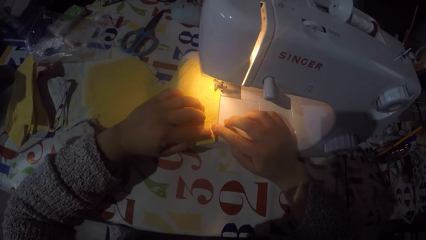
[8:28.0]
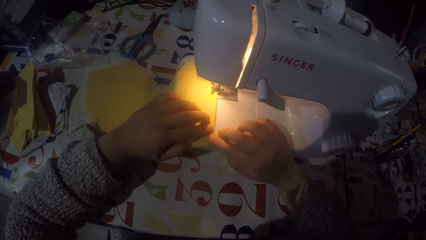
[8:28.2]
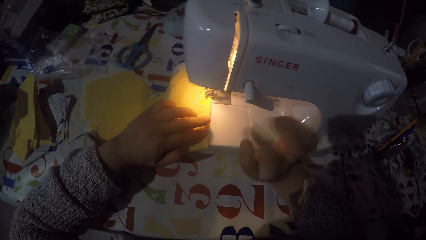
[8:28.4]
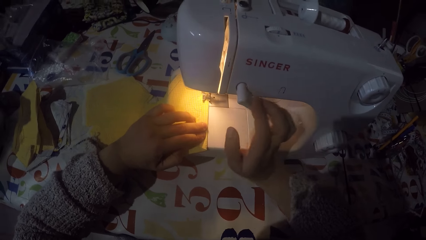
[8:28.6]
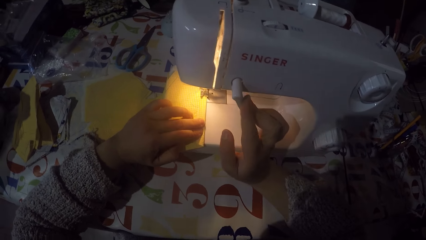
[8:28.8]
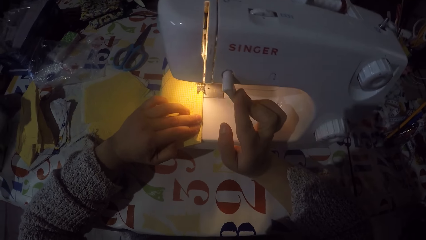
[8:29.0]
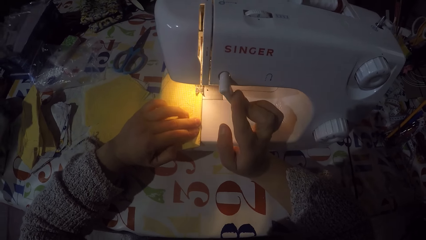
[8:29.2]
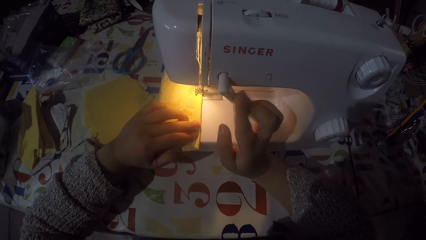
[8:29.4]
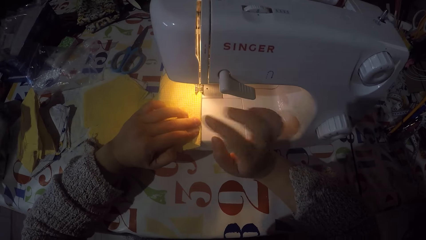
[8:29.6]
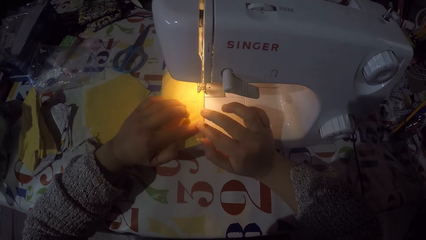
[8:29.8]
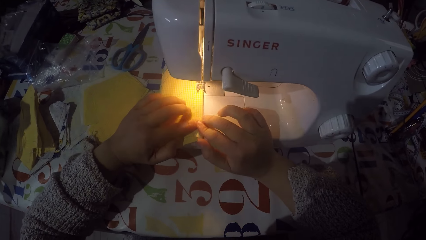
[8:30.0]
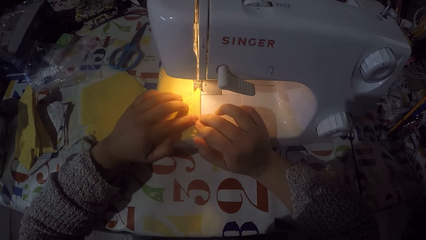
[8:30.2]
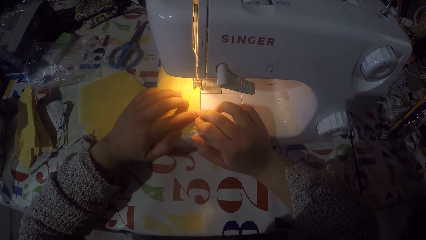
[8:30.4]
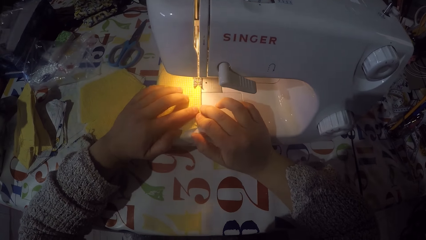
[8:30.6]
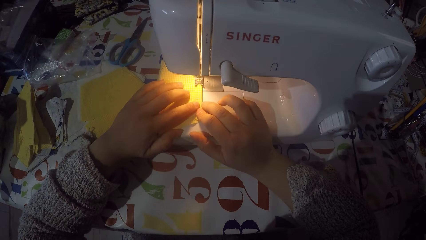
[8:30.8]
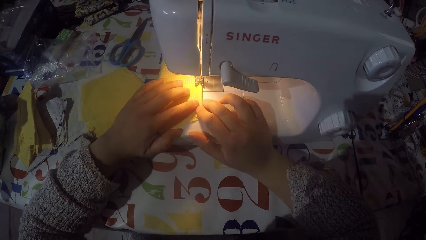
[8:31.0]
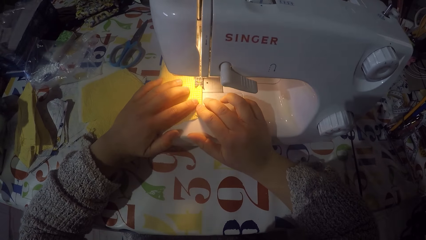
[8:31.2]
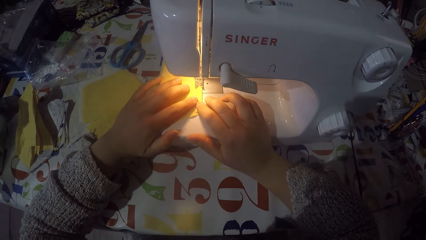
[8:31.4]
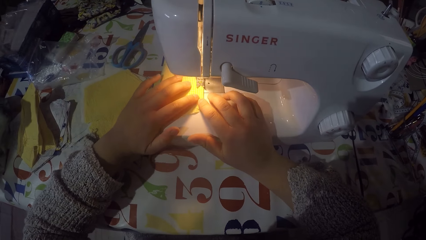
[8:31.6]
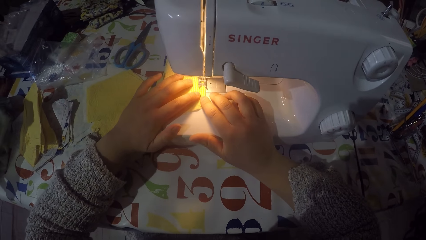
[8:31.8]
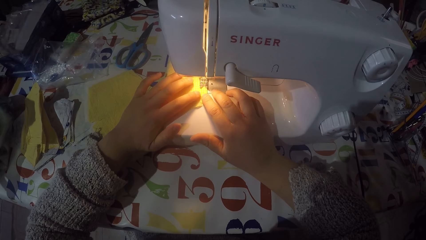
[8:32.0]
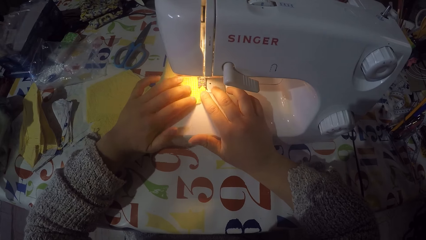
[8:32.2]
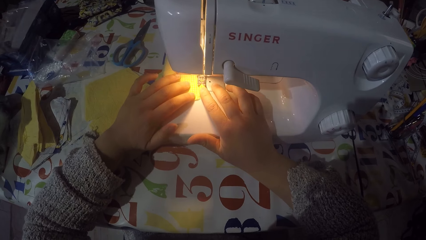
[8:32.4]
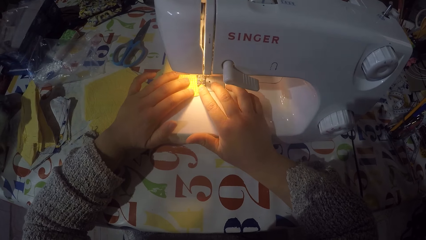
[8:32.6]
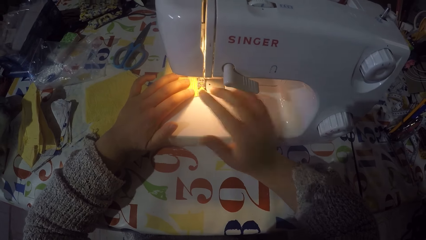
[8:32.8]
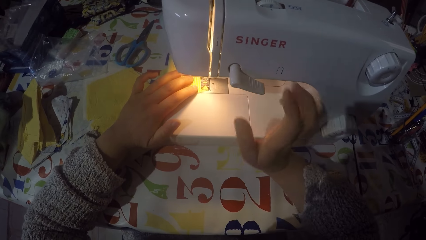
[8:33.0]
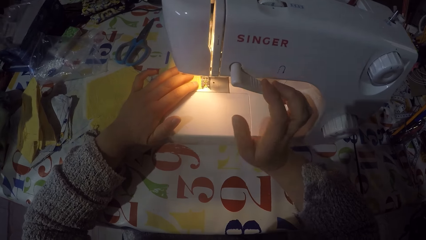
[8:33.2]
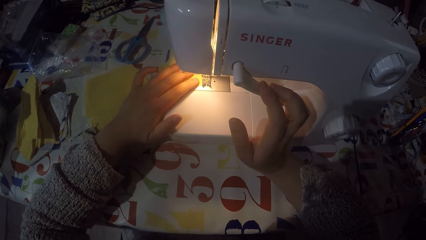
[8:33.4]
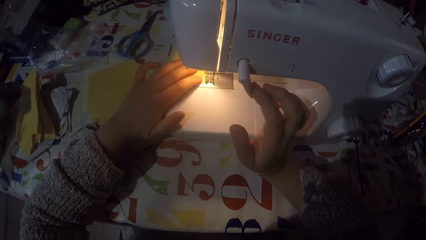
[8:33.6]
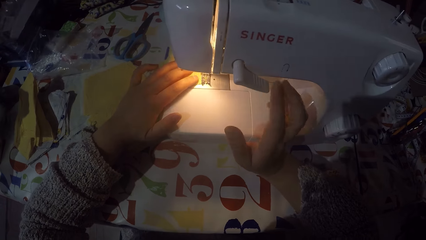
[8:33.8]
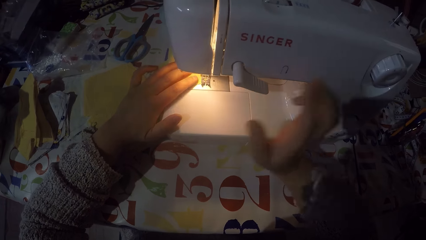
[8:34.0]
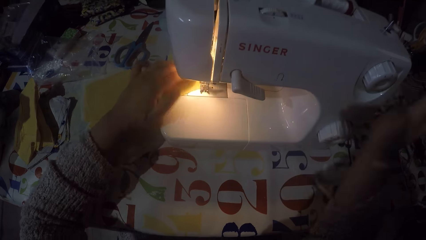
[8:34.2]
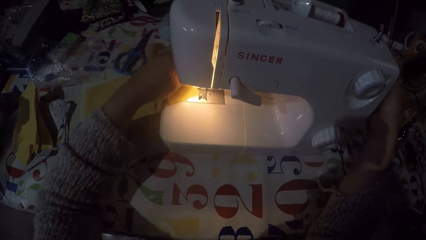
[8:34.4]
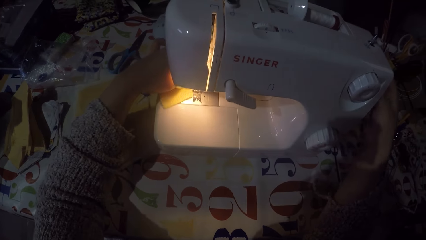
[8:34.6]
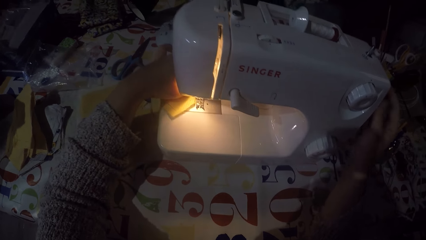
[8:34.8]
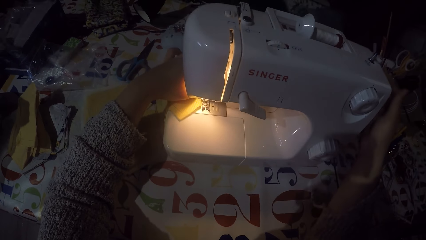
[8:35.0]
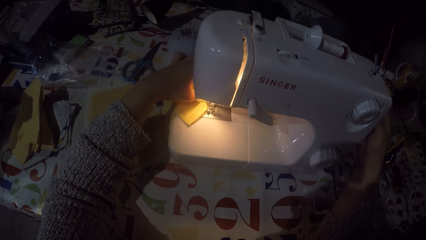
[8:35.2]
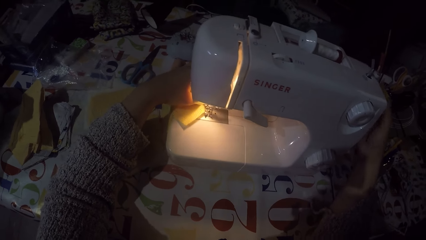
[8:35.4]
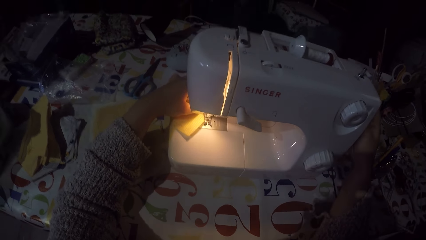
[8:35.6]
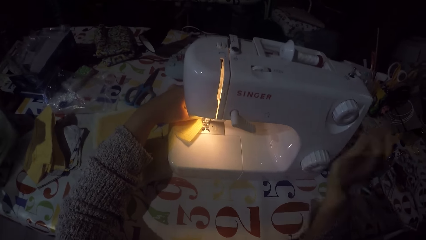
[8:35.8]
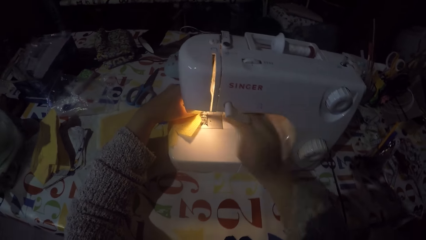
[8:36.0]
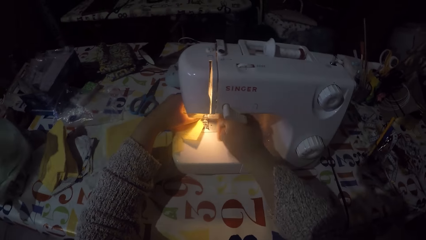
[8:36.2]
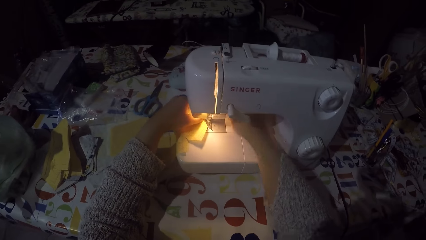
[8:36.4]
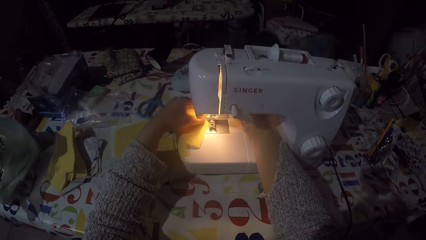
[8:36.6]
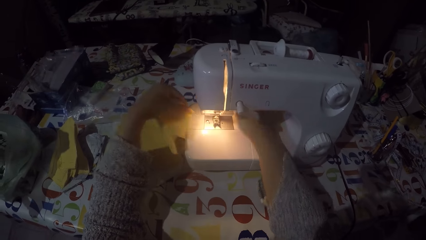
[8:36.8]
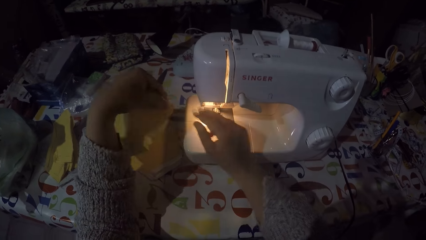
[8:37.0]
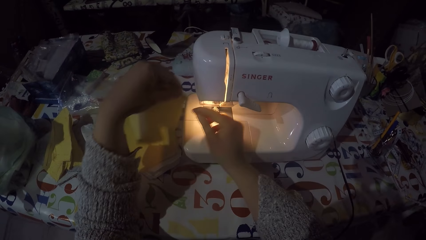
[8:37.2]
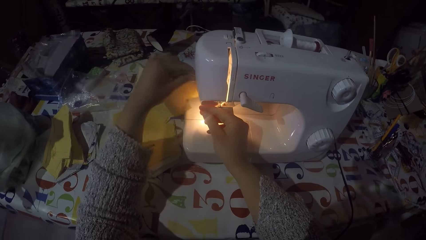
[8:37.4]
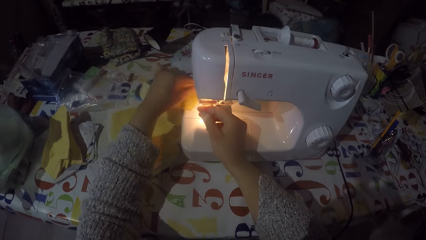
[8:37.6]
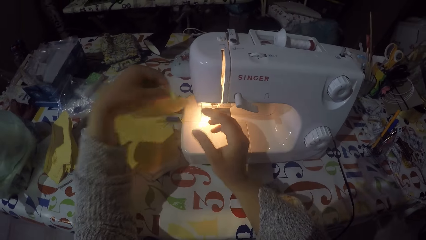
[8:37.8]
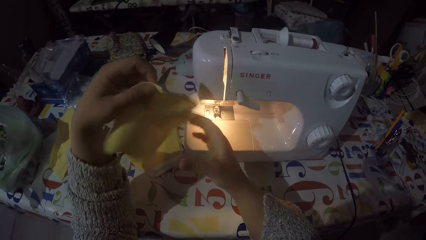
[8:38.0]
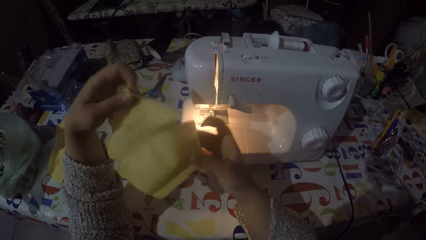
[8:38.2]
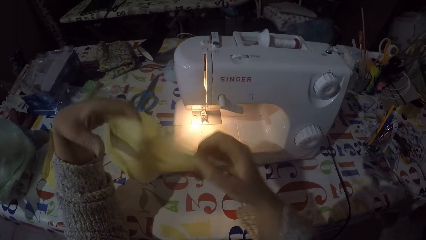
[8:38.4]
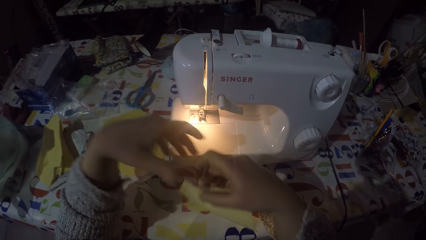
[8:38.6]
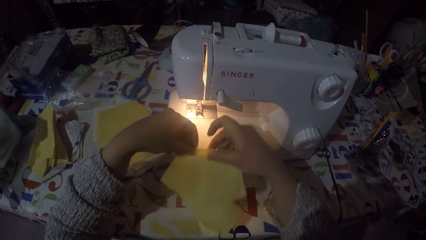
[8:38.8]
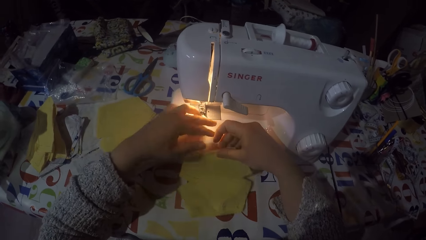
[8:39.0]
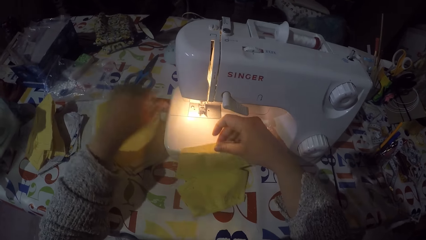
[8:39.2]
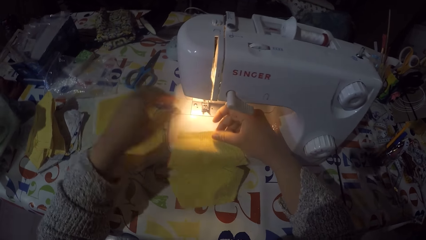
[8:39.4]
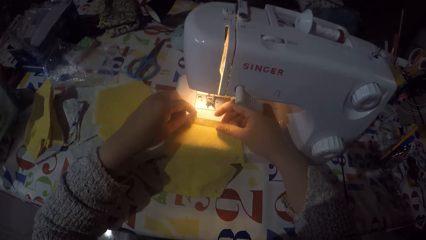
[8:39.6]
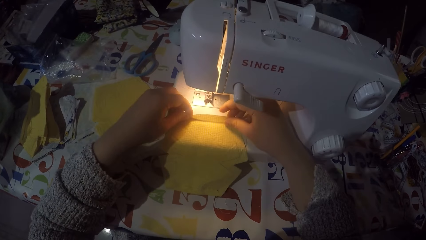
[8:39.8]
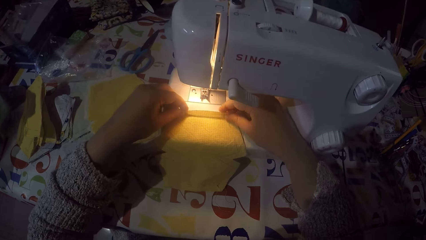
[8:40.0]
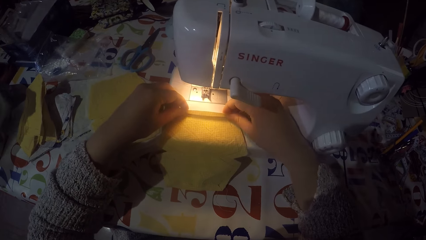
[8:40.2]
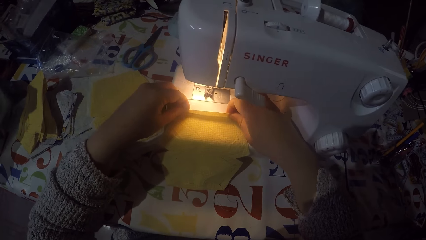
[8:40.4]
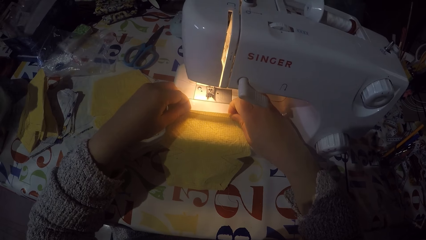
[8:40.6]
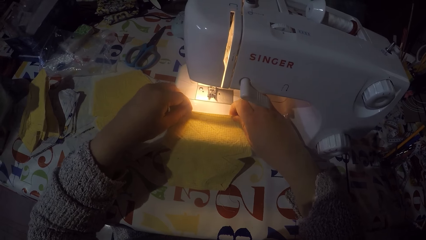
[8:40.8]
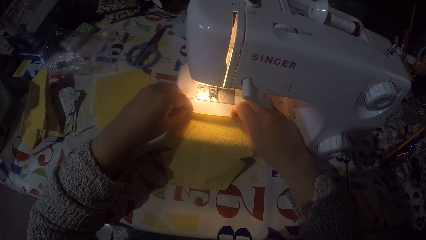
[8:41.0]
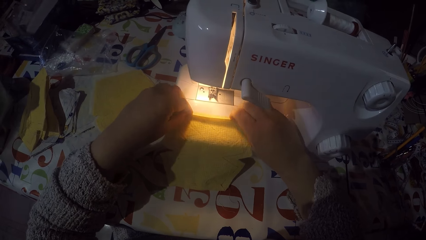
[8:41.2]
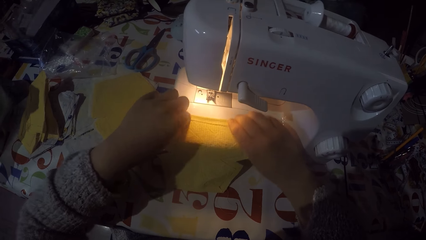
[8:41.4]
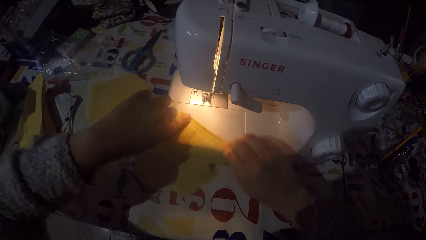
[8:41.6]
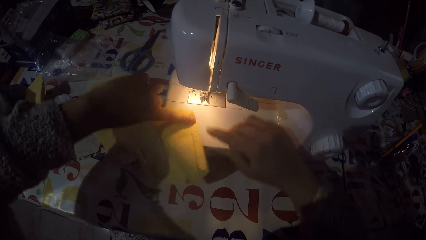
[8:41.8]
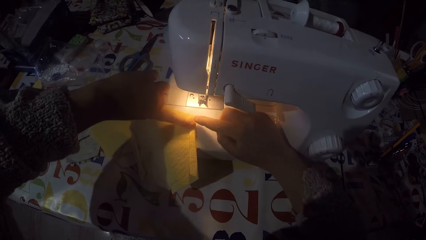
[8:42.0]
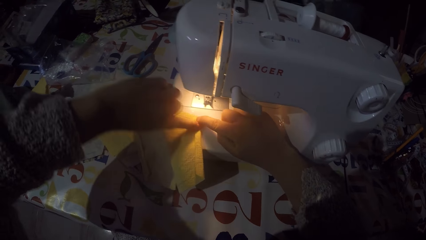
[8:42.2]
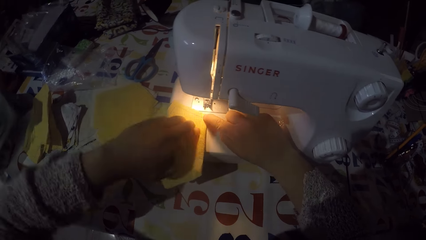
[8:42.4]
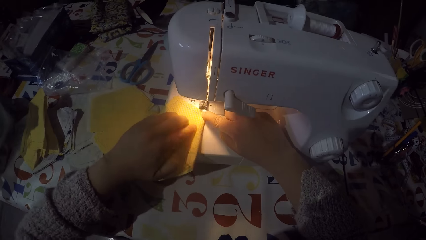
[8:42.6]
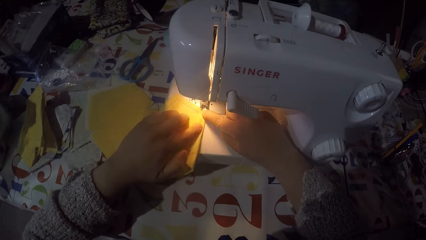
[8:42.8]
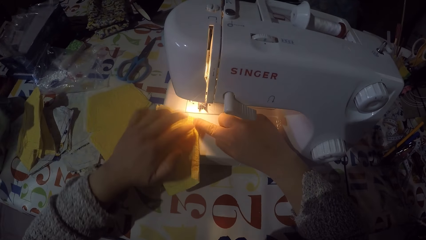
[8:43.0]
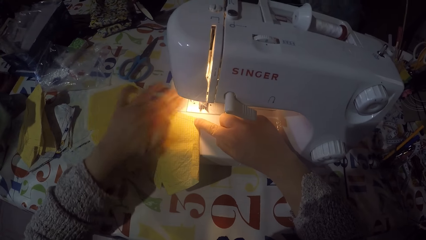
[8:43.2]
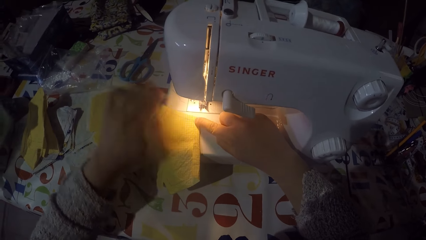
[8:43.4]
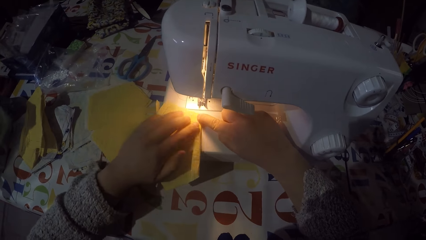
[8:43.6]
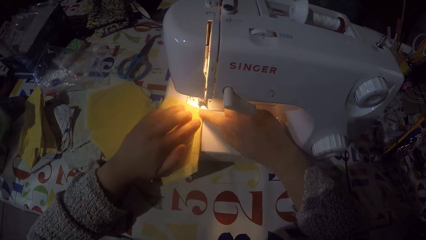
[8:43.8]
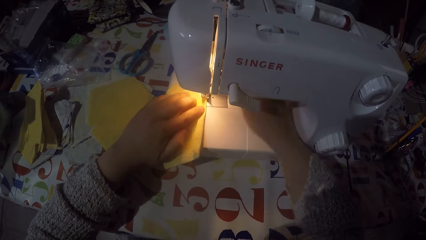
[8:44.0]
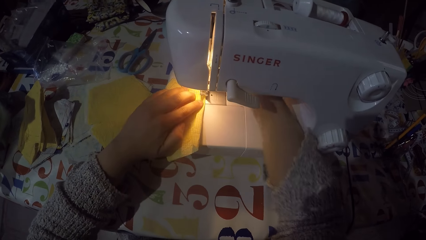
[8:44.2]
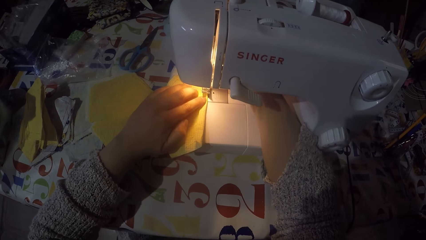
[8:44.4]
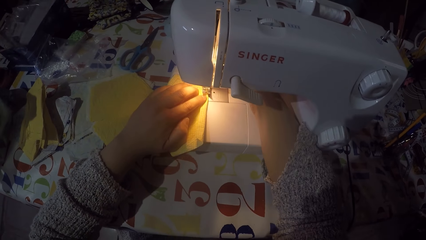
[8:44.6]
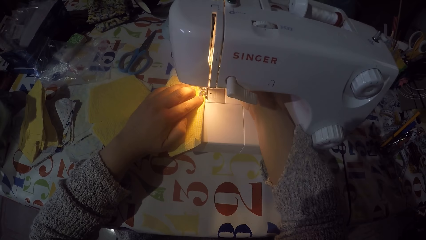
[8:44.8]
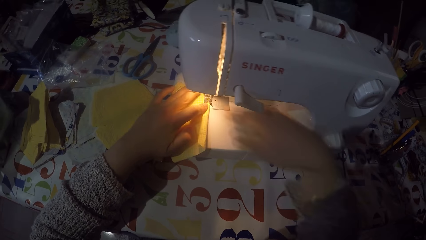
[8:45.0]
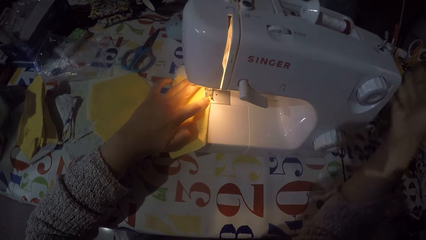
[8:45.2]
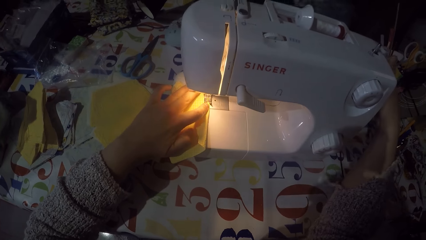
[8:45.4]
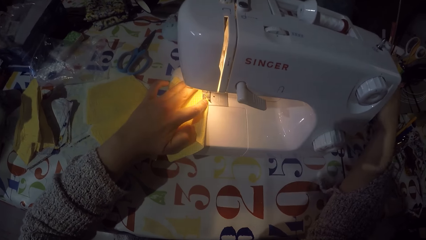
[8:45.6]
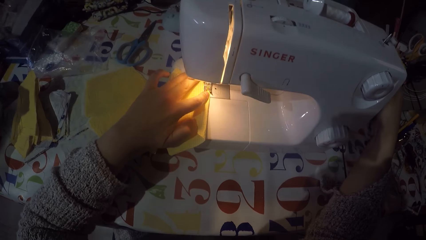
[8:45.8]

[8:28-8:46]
The camera wearer folds the piece of cloth. They are sewing the piece of cloth with the machine. They touch the hand wheel. They remove the piece of cloth from the machine. They cut the sewing thread. They put the piece of cloth on the sewing machine. They fold the piece of cloth. They turn the piece of cloth. They place the piece of cloth on the machine.
